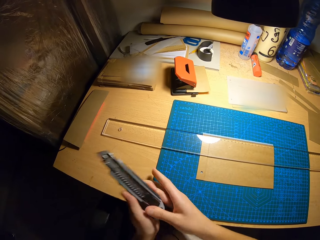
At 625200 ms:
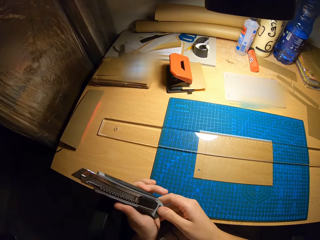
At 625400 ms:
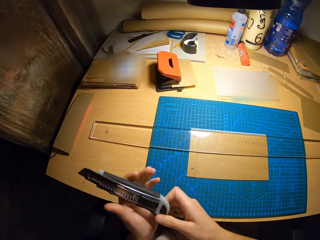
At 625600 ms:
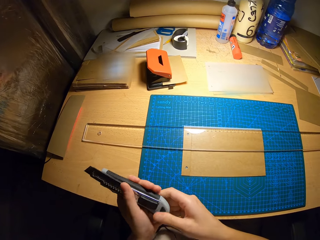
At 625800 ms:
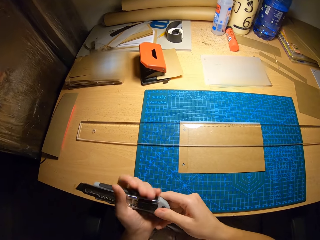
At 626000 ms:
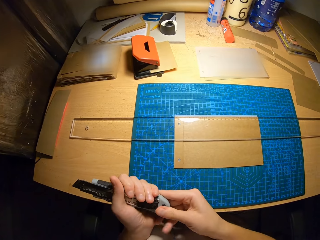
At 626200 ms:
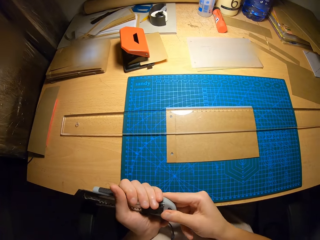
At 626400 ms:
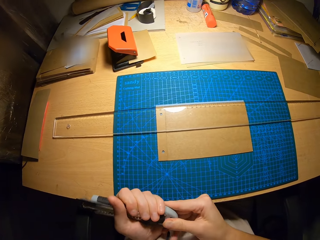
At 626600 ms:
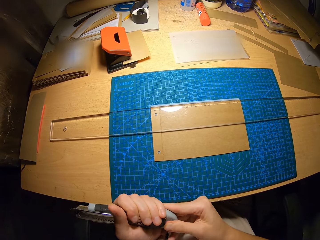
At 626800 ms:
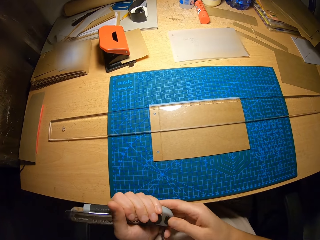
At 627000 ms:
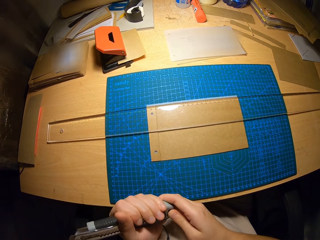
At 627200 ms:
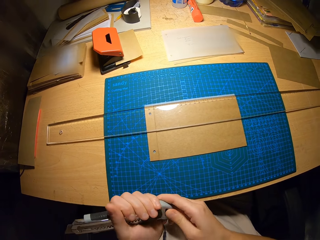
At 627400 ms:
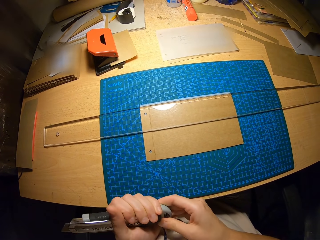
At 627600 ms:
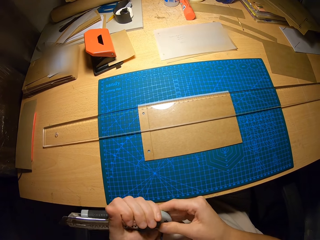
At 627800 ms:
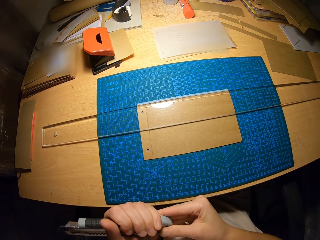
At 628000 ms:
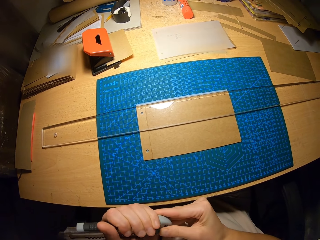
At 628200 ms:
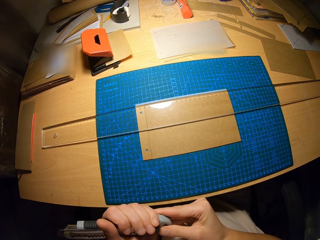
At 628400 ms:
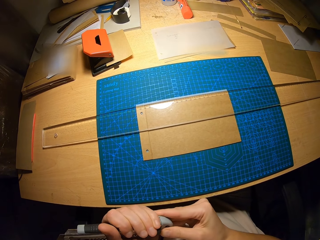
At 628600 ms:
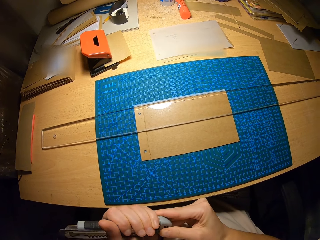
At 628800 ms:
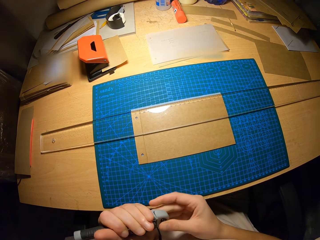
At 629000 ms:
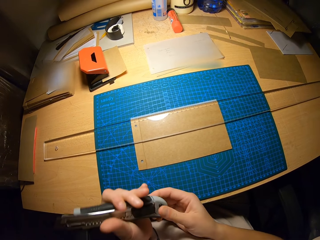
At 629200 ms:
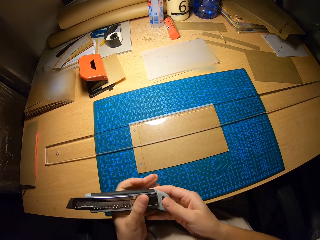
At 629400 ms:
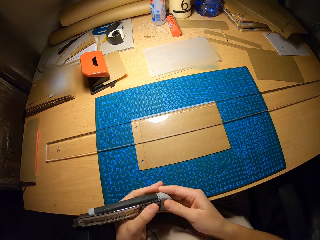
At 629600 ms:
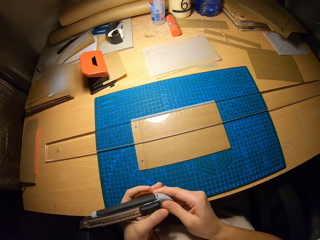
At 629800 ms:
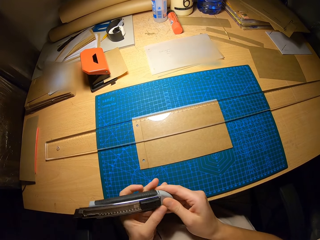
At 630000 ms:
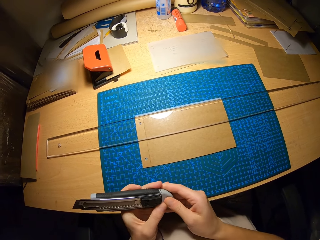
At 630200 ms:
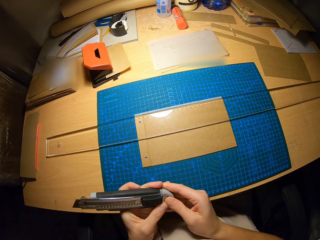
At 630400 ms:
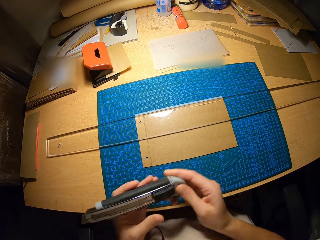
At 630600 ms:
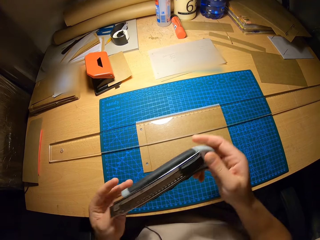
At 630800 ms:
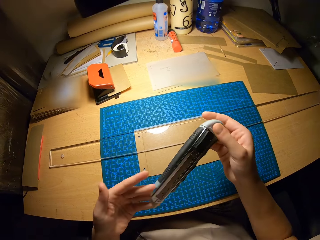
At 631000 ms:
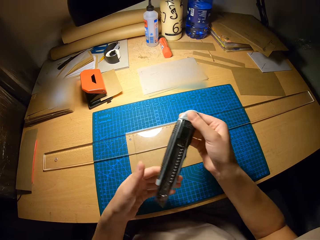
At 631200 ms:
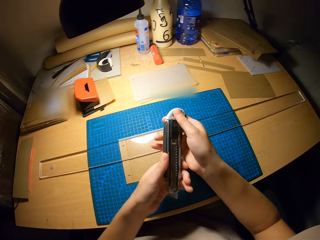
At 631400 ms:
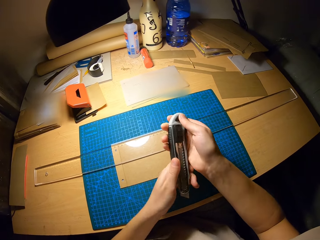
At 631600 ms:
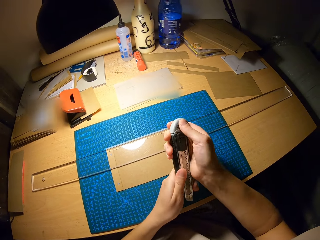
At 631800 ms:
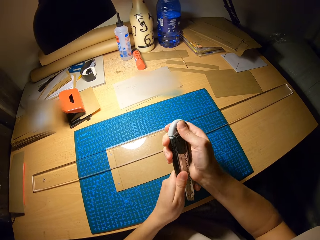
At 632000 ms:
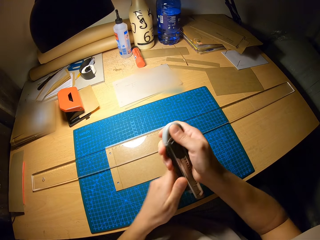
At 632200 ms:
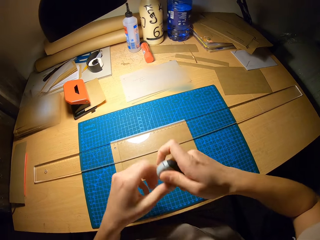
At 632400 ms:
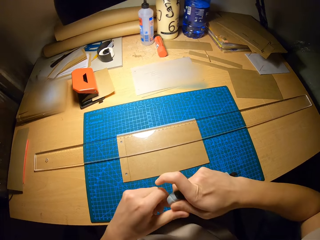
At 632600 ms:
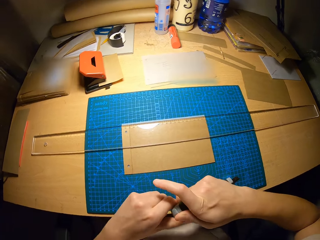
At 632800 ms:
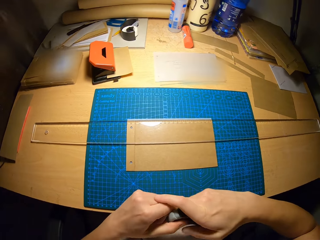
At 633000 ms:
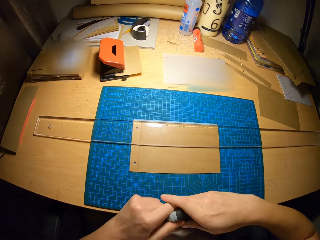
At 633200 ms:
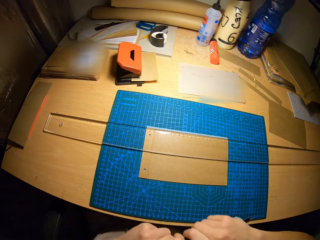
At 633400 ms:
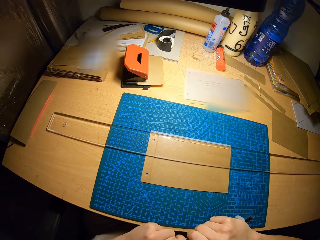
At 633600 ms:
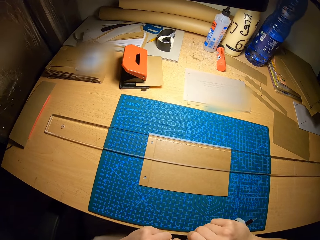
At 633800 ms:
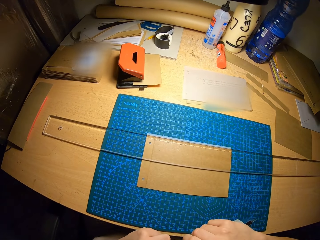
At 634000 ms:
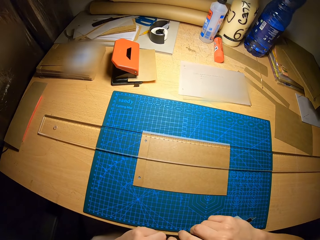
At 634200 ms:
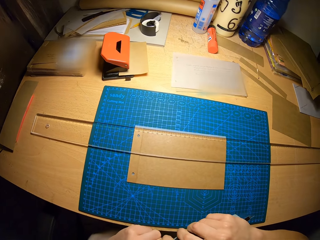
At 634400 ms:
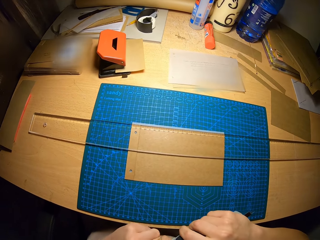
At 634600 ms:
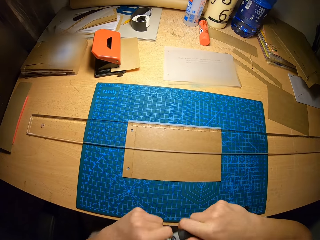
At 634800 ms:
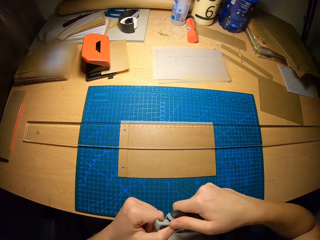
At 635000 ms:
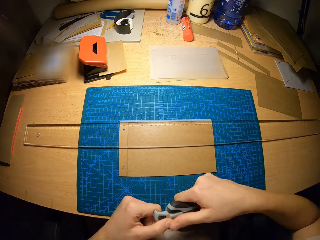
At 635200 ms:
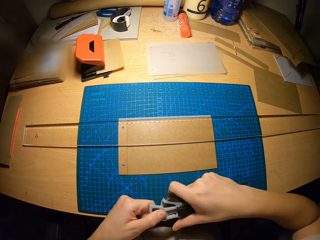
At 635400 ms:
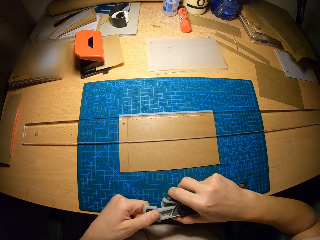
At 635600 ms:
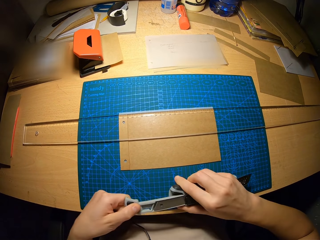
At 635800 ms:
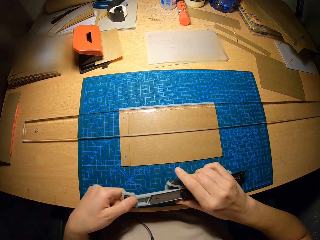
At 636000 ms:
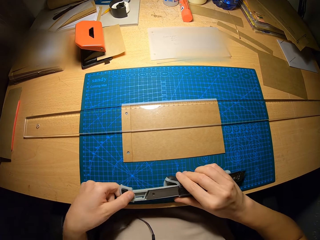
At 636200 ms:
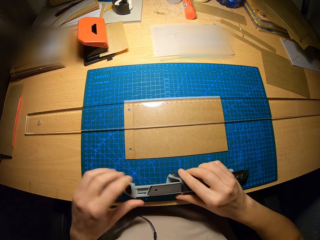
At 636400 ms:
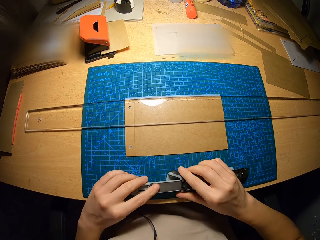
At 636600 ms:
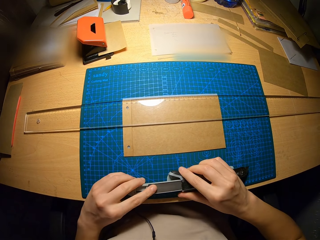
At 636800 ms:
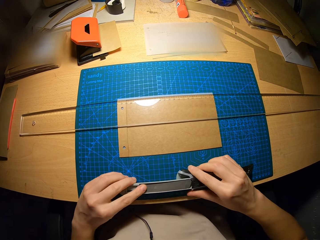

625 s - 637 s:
The camera wearer disassembles the snap off blade knife. They remove the utility knife parts.

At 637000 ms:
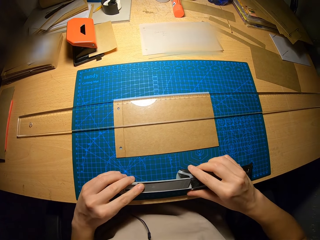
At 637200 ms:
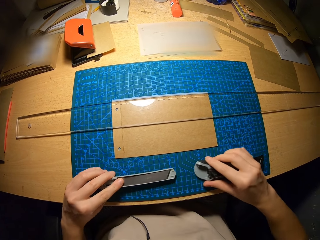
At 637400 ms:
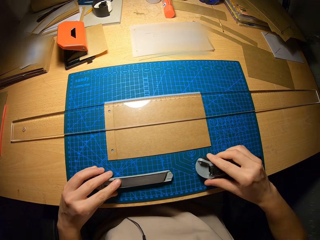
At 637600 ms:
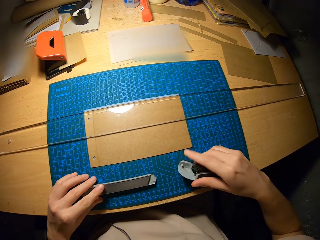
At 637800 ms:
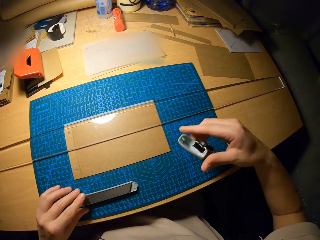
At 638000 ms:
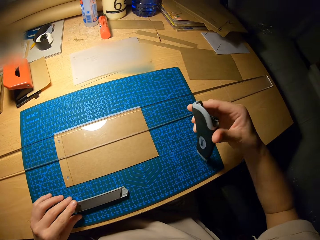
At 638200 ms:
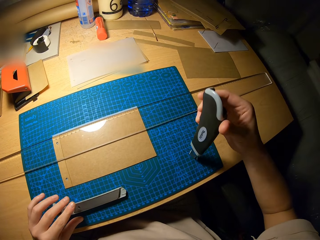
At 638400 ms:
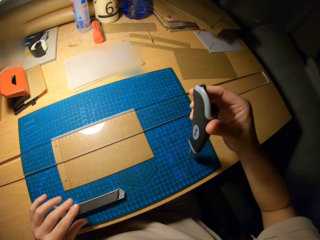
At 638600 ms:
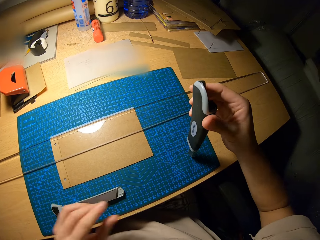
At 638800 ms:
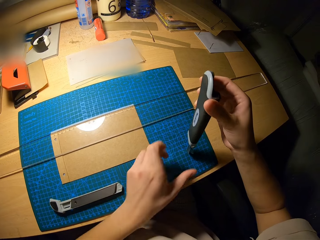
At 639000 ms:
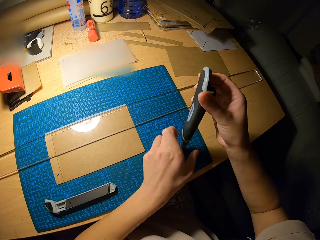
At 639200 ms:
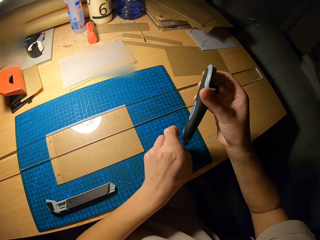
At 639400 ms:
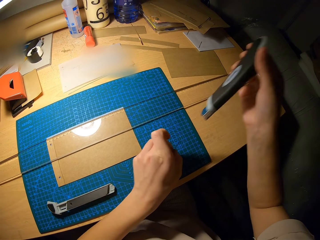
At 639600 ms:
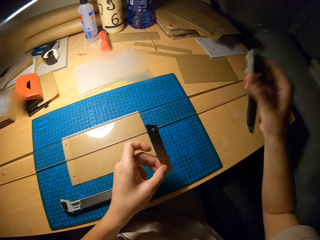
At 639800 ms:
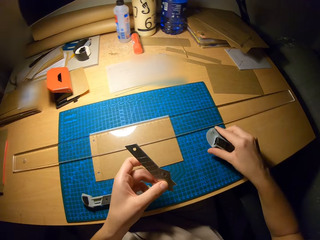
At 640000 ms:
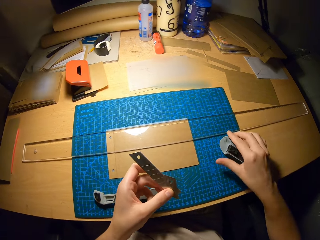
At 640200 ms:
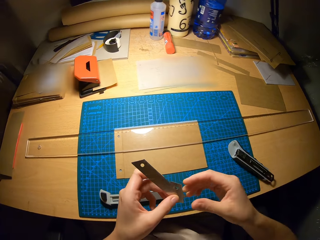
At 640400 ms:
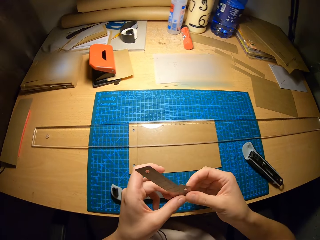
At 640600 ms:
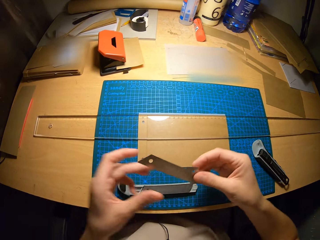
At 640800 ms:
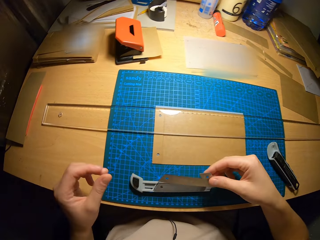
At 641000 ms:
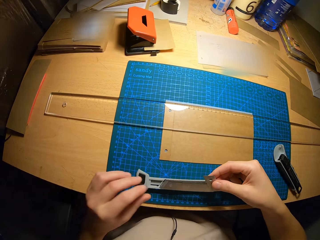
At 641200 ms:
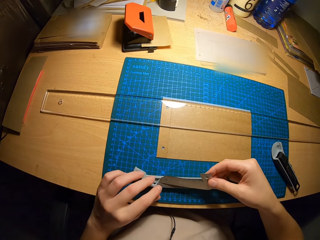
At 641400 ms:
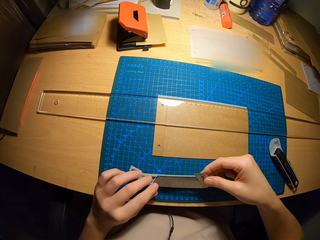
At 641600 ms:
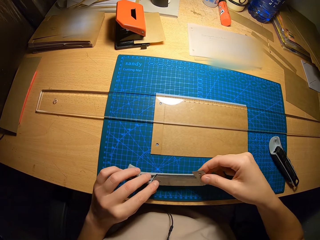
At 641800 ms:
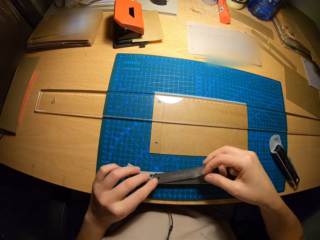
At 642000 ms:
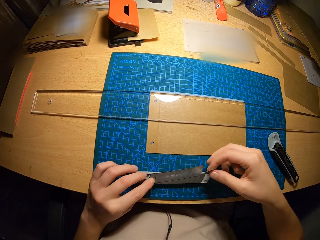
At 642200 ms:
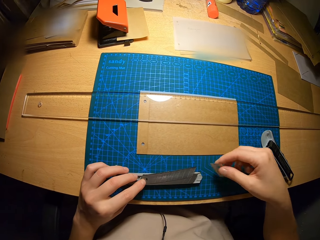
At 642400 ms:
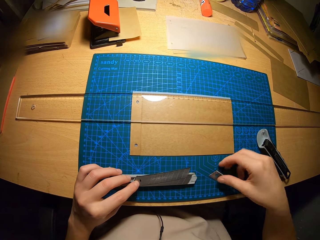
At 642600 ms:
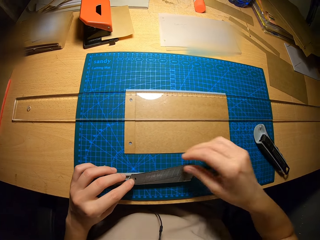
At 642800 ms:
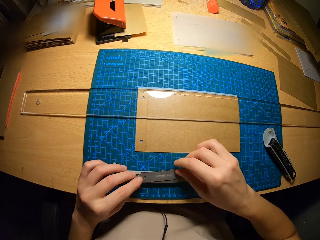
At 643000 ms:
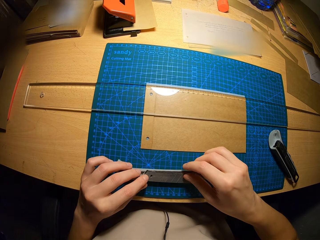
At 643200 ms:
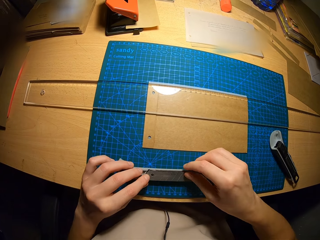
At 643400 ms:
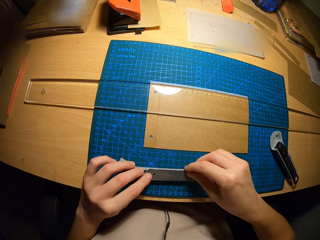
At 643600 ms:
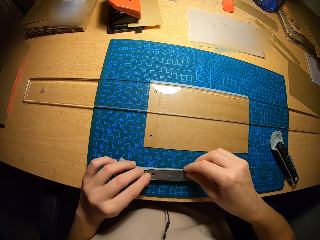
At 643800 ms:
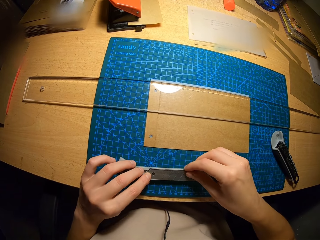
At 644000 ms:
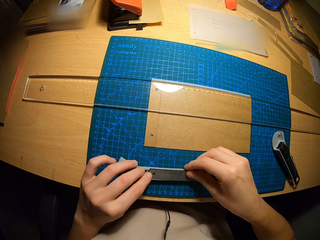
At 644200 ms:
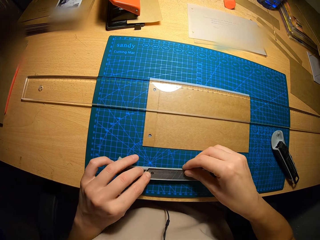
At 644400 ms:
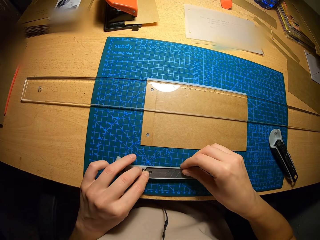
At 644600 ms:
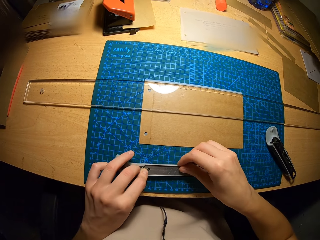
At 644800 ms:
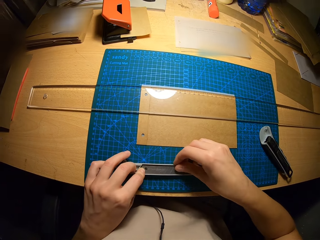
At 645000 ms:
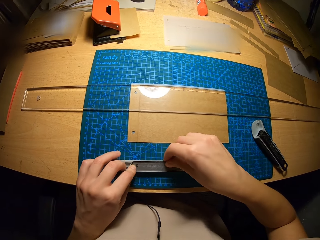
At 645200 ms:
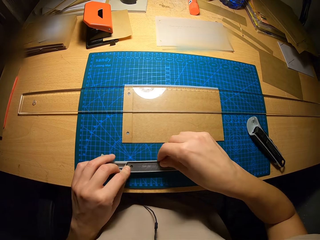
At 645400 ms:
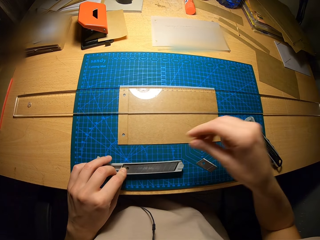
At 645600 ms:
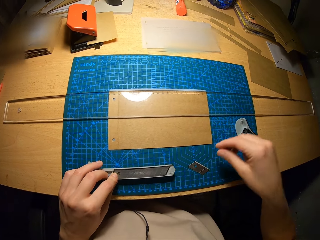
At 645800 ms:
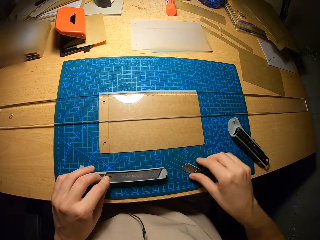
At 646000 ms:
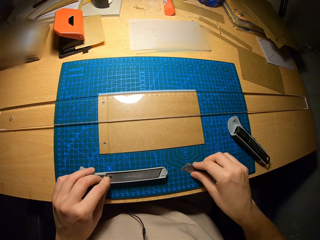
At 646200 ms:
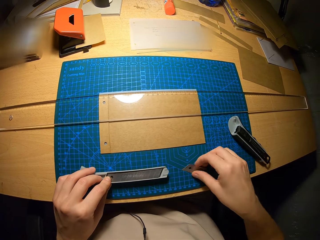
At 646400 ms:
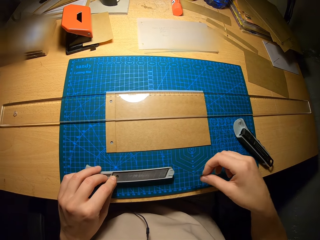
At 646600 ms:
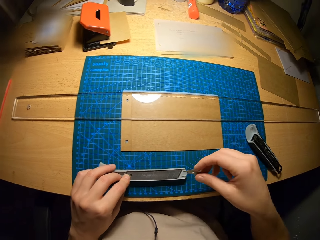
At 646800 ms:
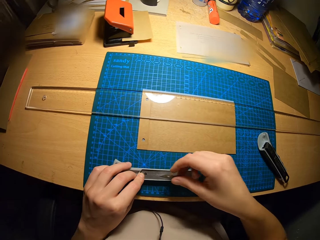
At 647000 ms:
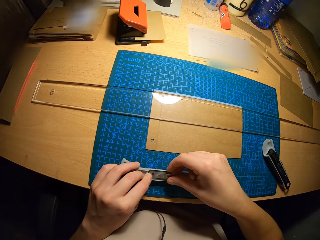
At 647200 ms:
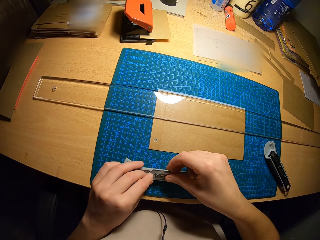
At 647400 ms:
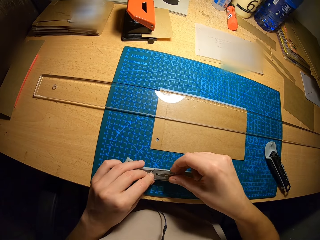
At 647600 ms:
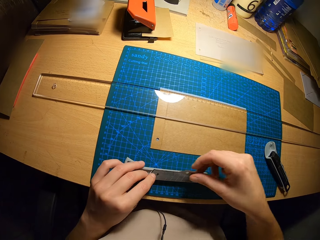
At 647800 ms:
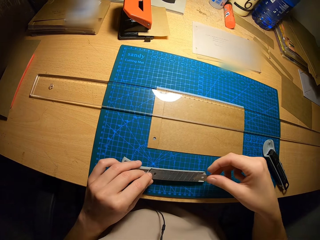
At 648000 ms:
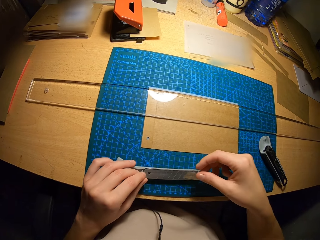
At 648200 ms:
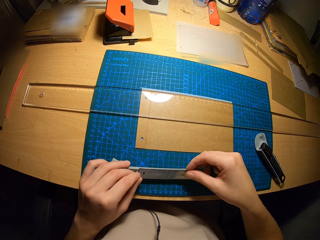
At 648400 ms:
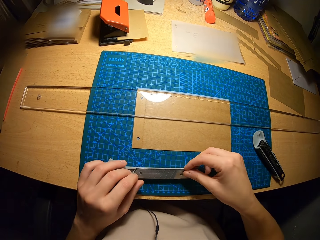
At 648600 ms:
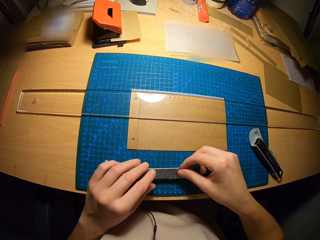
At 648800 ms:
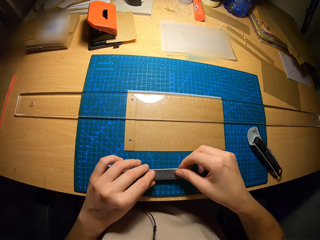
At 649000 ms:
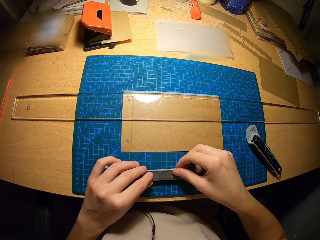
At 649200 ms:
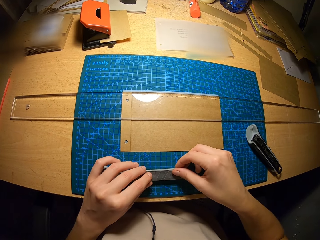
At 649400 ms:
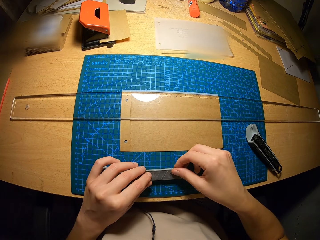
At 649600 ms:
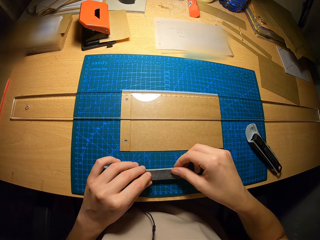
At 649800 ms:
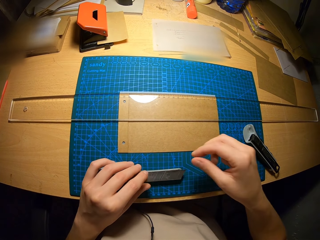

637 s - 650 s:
The camera wearer places a part of the snap off blade on the table. He removes the blade from the snap off blade knife. He places a part of the snap off blade on the table. He arranges the blade on a part of the snap off blade knife. He connects the utility parts together. He drops the blade on the table with his right hand. He picks the blade from the table with his right hand. He places the blade on the part of the snap off blade knife.
